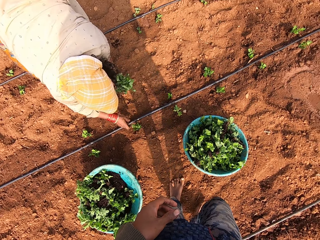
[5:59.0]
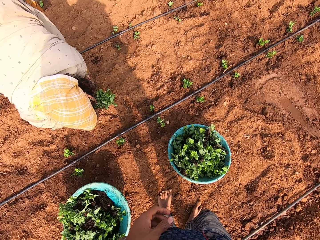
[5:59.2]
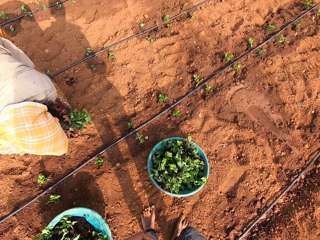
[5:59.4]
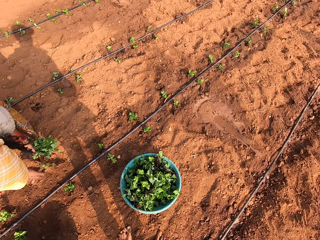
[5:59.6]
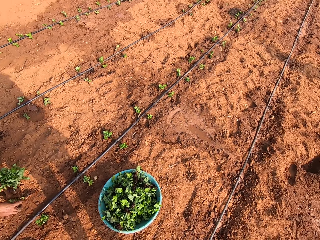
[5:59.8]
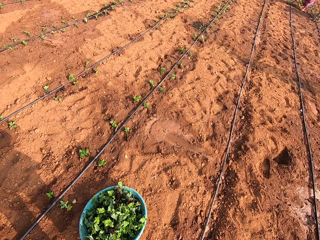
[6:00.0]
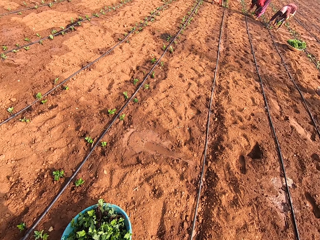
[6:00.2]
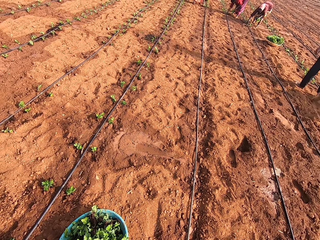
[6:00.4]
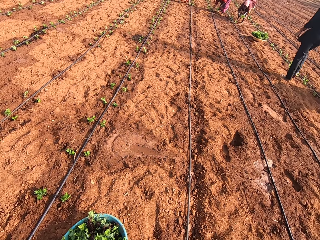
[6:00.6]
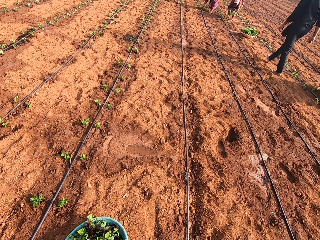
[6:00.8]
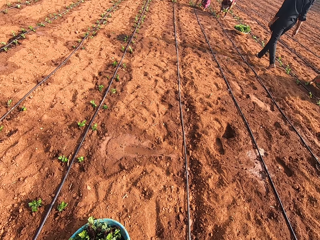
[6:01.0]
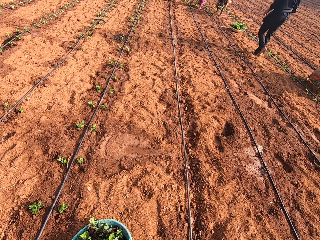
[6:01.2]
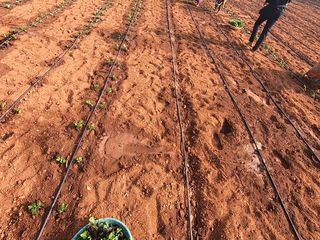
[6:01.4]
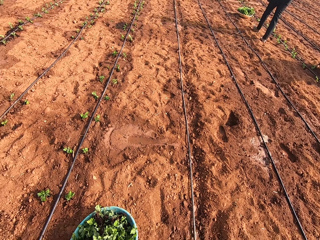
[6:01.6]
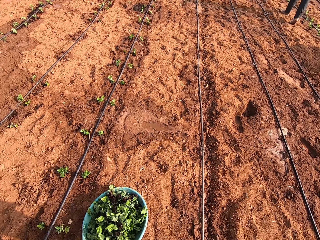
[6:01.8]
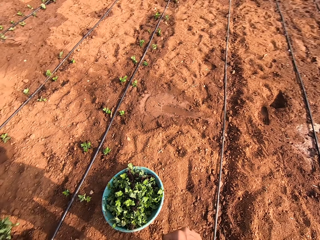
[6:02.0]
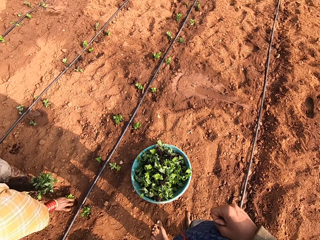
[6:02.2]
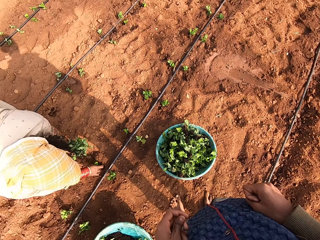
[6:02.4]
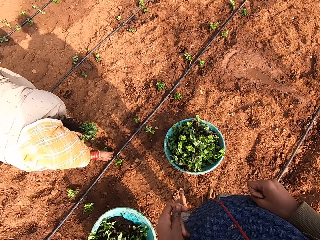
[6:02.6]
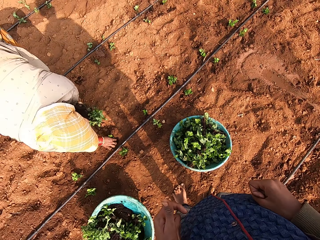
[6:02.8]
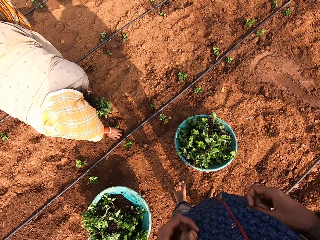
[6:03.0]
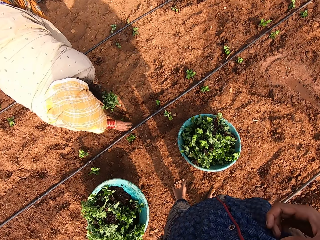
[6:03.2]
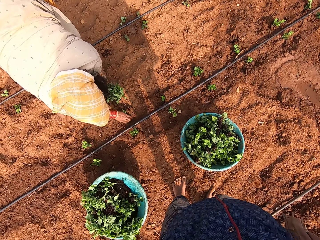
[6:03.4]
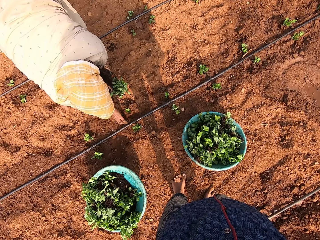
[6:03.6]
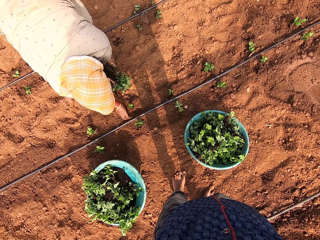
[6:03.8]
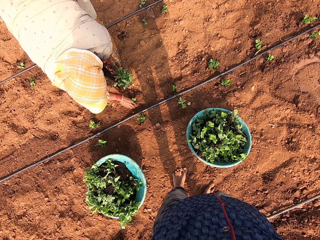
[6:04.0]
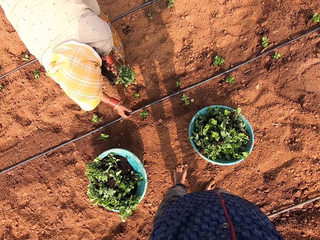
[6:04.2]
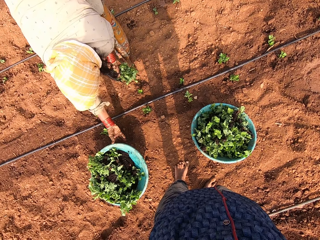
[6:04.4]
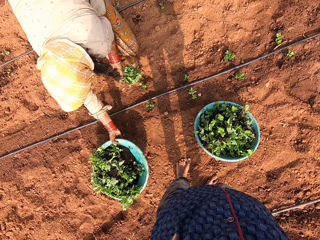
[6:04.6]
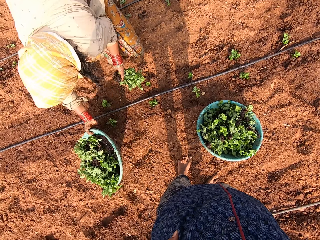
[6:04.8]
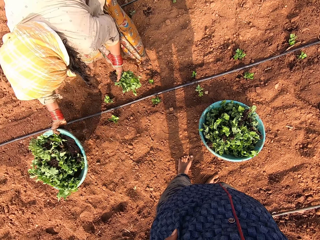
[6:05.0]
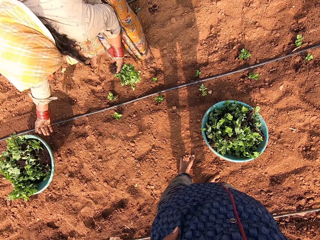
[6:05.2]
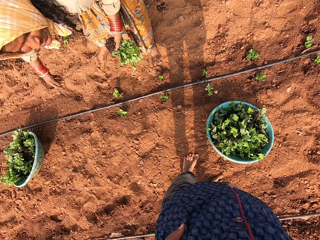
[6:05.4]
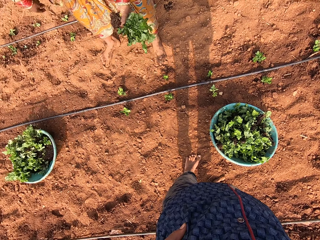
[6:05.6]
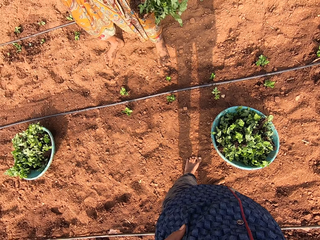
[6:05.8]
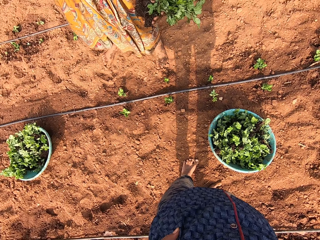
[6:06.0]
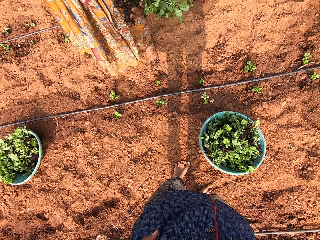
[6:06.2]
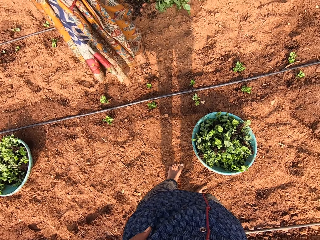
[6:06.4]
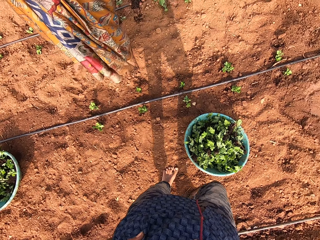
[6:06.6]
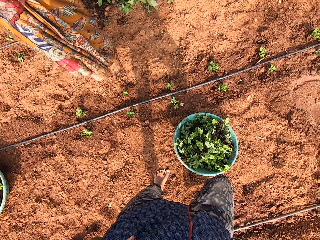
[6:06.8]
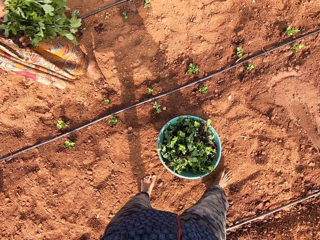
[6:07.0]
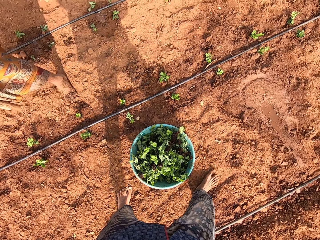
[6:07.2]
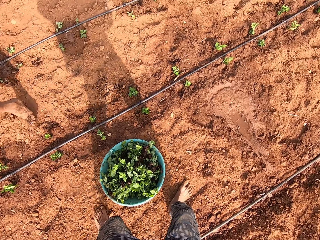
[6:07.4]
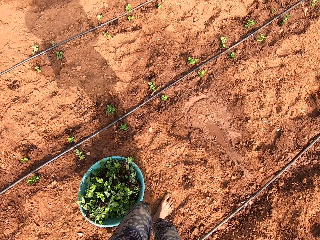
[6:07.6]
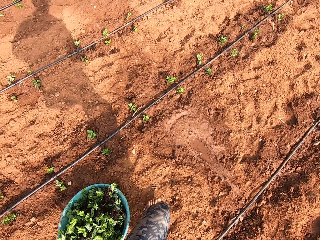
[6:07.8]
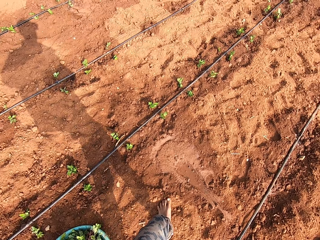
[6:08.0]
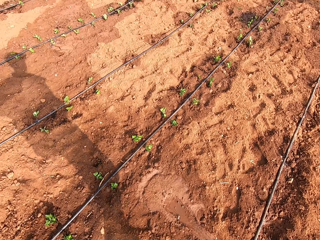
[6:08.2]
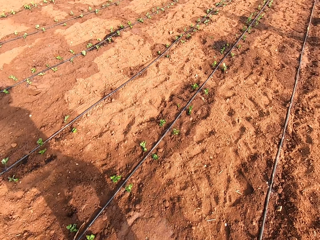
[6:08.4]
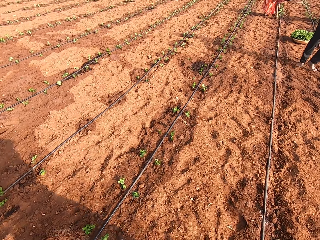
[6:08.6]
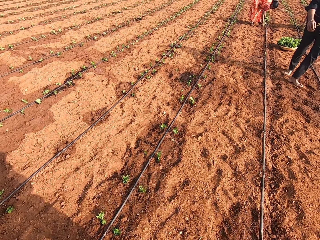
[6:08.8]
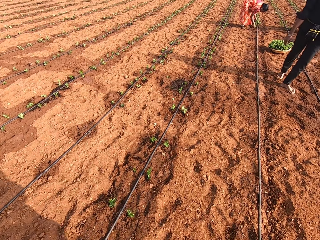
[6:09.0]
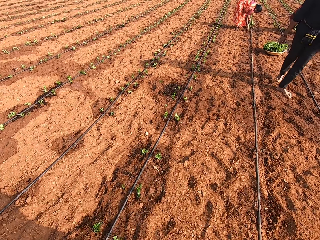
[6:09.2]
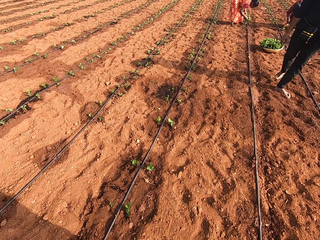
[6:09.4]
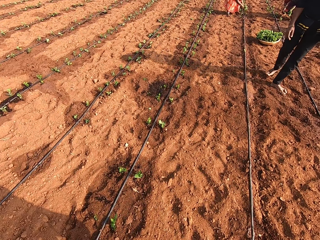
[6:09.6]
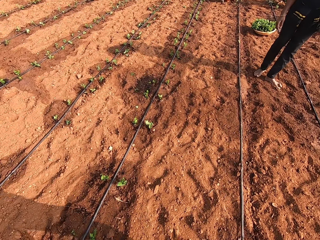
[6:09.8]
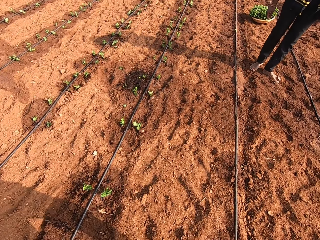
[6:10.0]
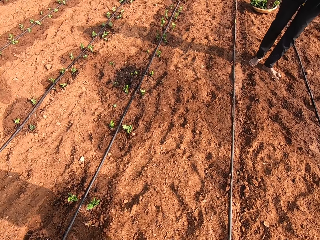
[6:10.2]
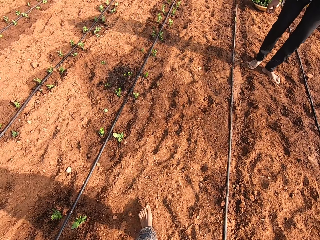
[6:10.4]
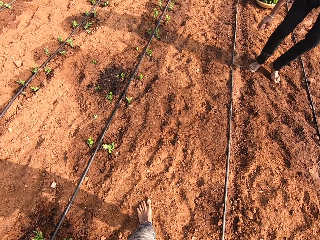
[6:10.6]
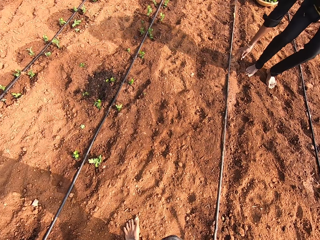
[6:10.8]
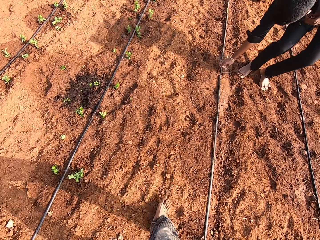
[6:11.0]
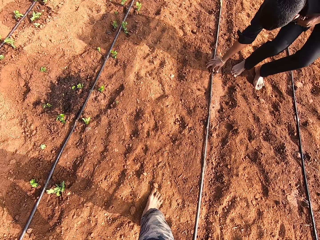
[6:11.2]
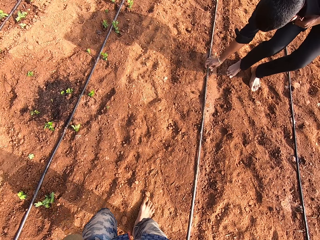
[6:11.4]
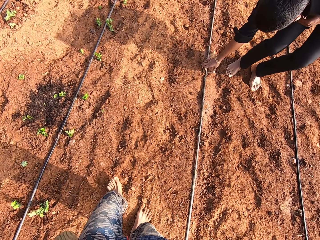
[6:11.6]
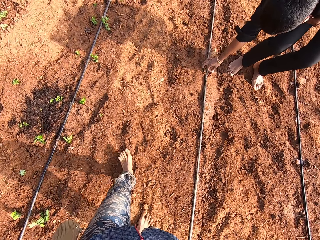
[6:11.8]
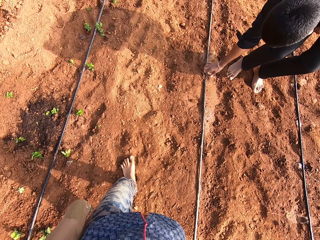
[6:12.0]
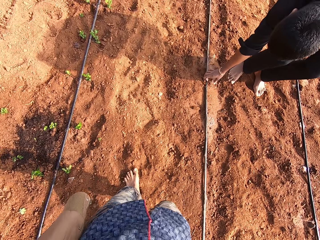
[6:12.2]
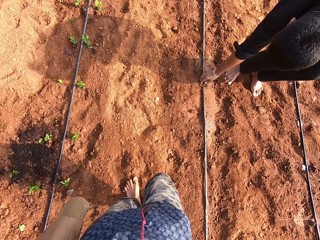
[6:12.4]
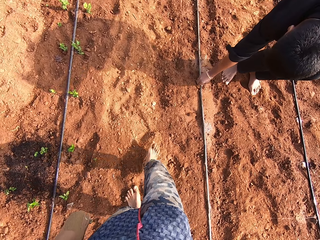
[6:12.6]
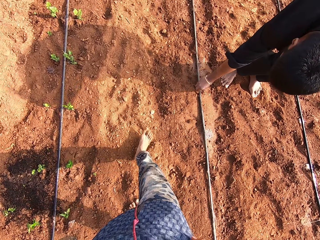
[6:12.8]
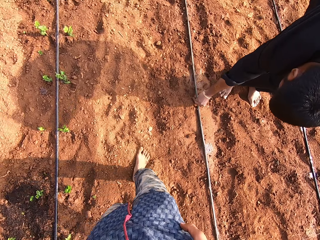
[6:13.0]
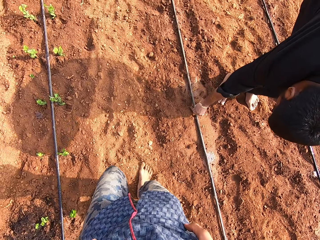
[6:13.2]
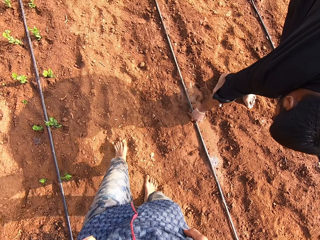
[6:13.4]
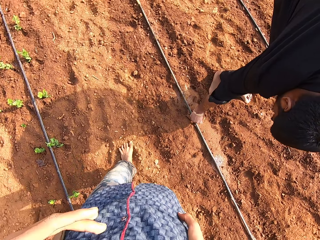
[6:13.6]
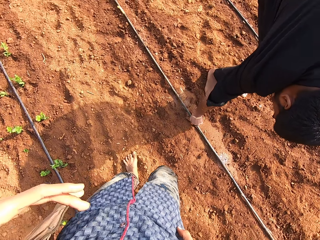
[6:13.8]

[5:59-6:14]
A woman moves aside the bowl of plants on the ground with her right hand. The camera wearer continues to walk in the field. A man touches a pipe on the ground with his right hand.

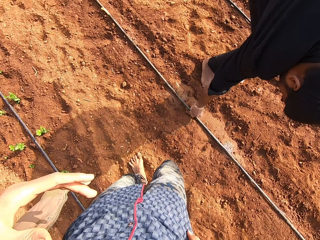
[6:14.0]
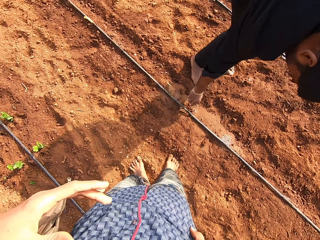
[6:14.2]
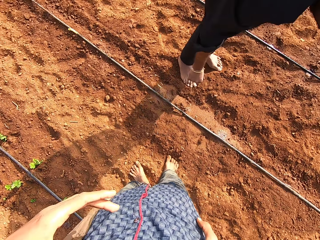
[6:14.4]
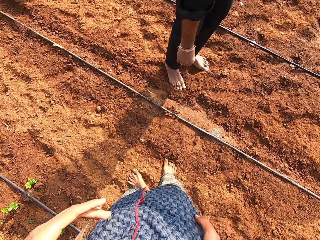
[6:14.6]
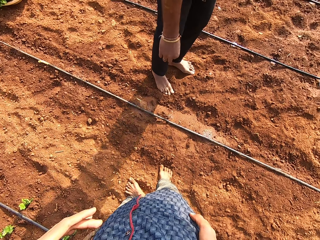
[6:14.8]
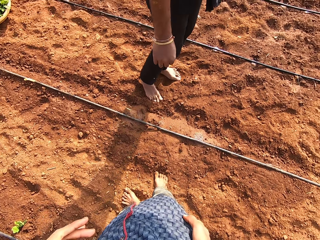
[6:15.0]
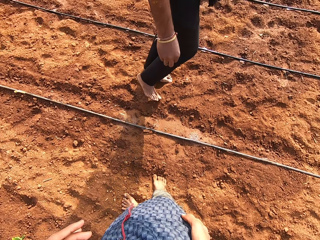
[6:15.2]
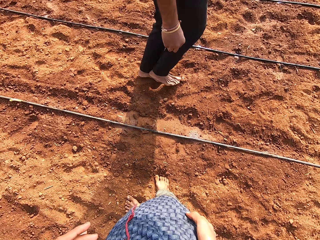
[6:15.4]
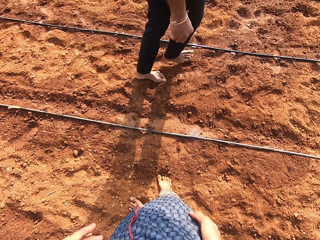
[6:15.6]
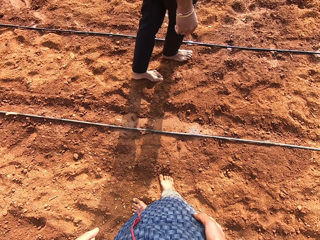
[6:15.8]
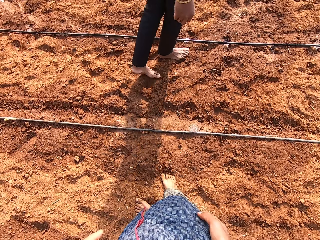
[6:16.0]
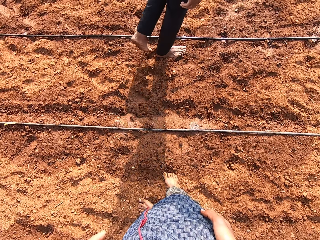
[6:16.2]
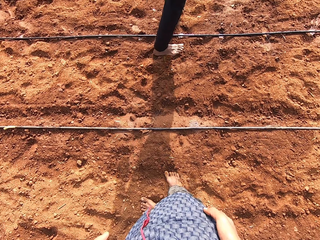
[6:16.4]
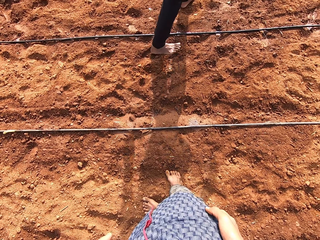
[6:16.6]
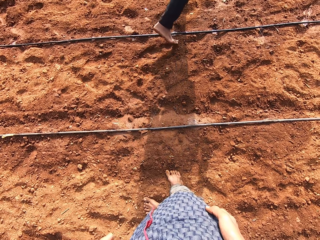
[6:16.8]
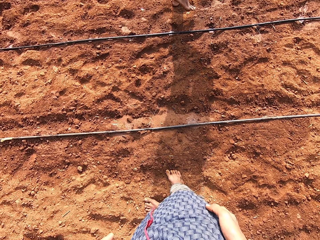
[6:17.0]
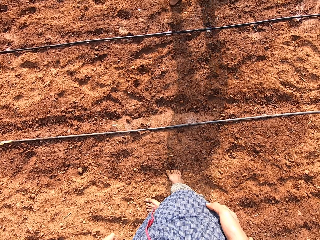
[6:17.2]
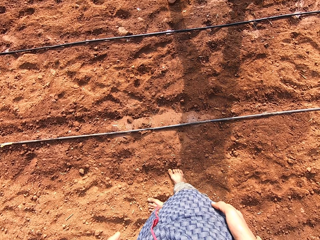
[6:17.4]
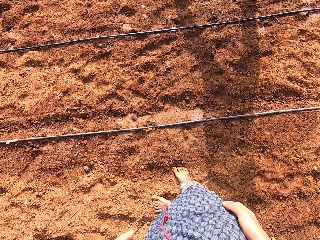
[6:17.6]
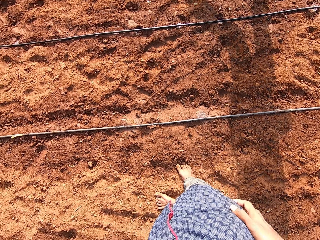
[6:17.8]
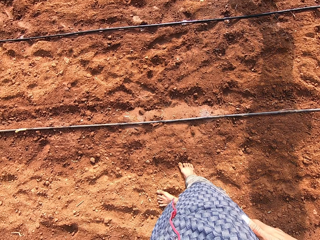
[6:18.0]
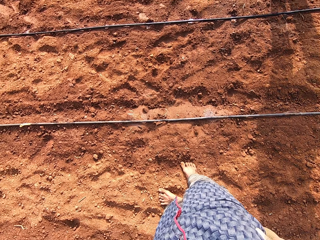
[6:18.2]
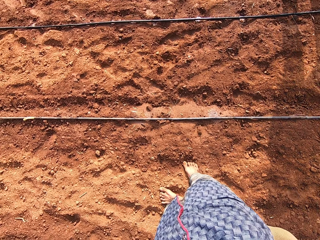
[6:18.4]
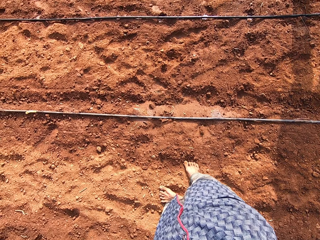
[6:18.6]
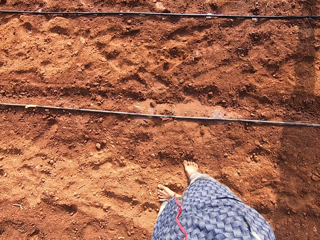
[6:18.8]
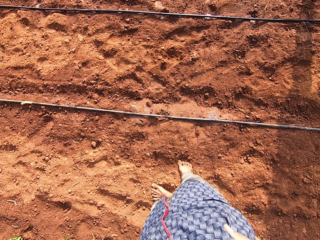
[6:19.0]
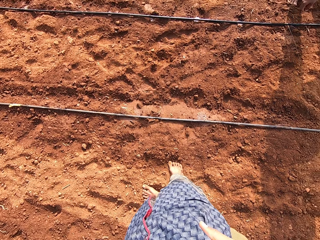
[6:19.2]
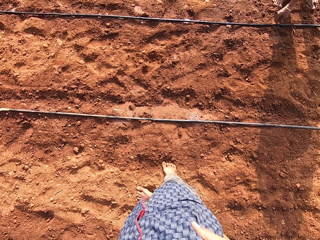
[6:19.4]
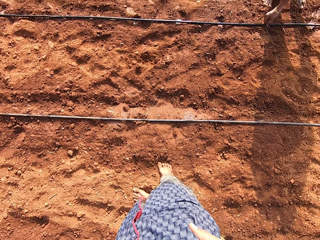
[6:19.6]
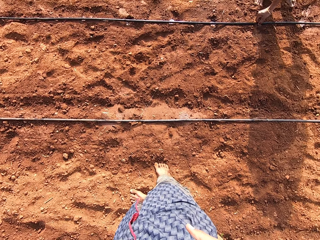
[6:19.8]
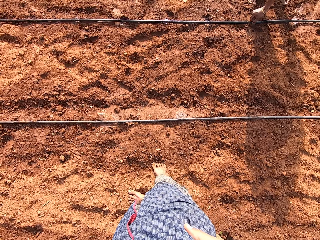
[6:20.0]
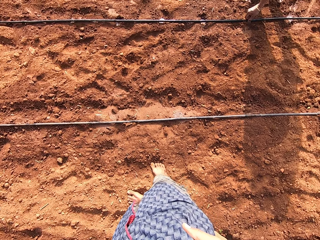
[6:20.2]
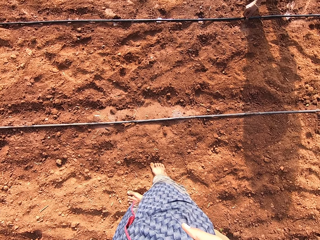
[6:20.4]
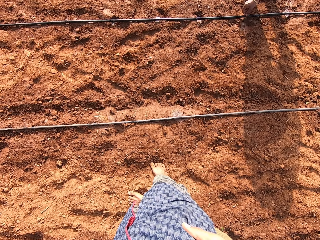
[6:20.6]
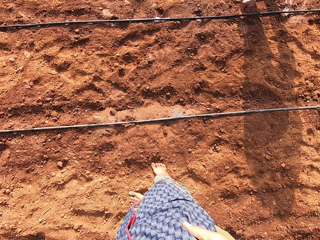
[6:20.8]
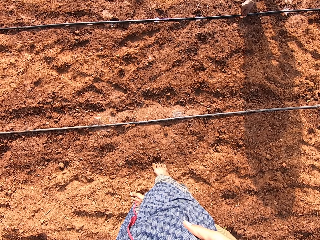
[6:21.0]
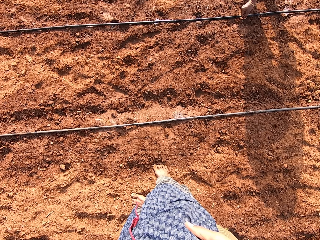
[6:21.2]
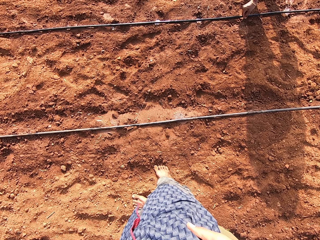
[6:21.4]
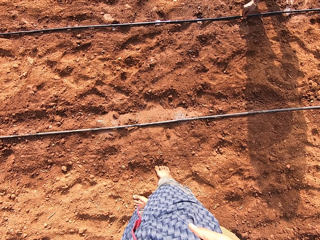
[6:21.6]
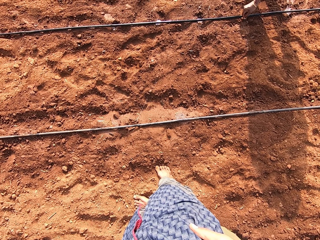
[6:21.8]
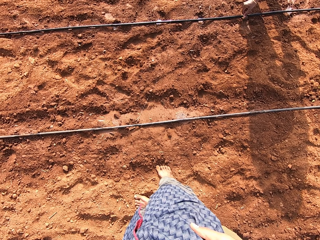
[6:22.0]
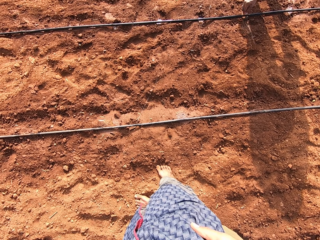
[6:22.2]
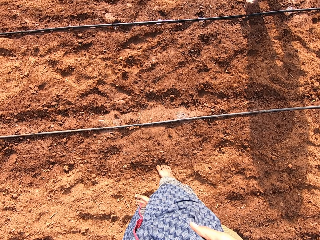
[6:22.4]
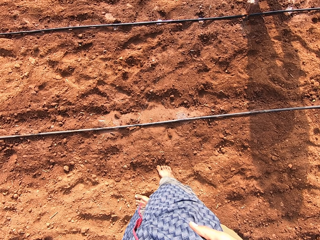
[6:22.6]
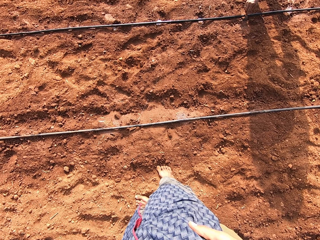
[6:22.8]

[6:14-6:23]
A man walks in the field.
